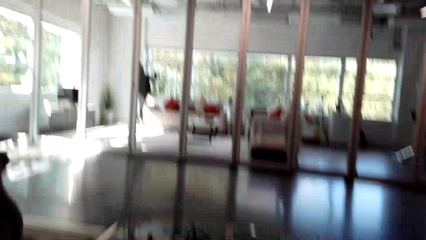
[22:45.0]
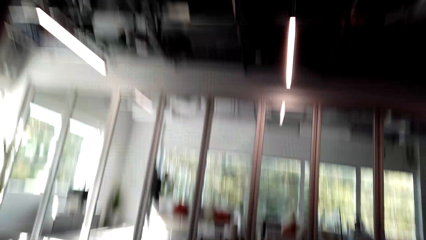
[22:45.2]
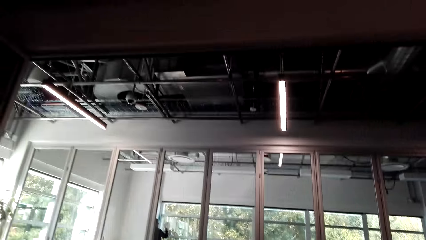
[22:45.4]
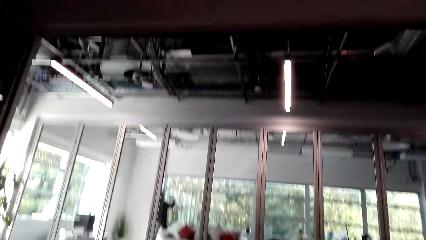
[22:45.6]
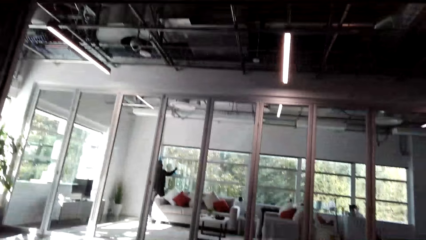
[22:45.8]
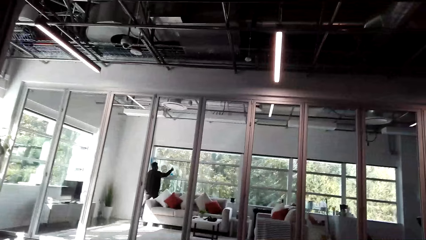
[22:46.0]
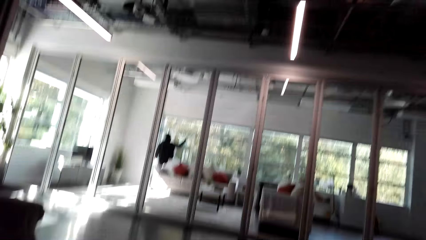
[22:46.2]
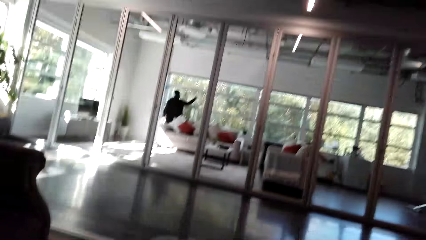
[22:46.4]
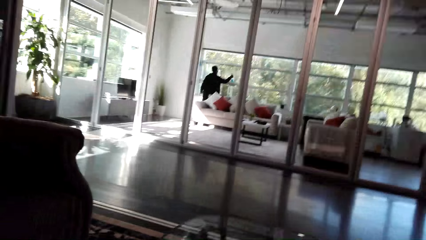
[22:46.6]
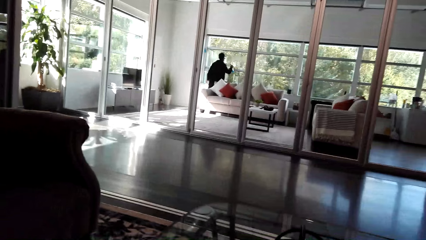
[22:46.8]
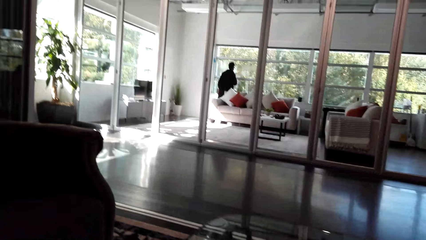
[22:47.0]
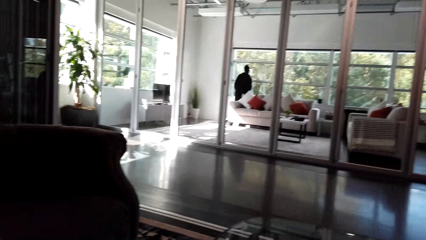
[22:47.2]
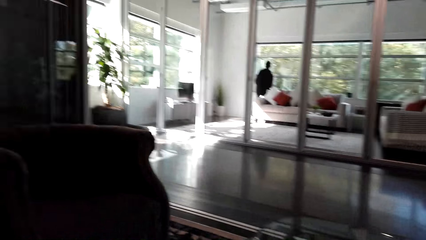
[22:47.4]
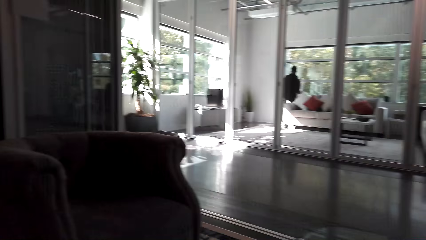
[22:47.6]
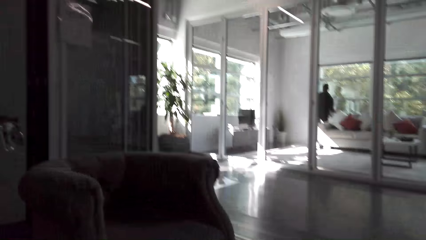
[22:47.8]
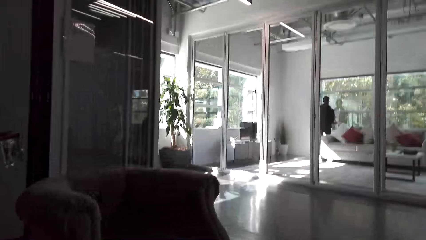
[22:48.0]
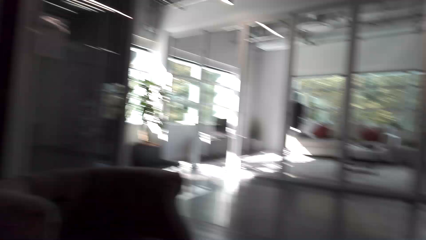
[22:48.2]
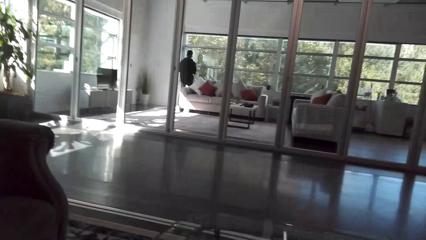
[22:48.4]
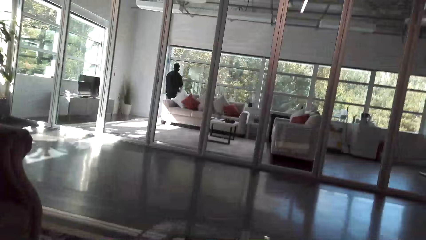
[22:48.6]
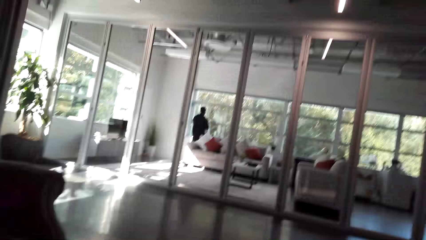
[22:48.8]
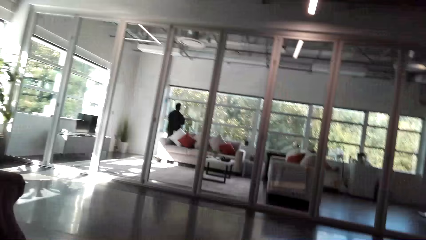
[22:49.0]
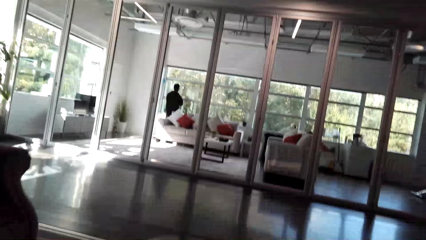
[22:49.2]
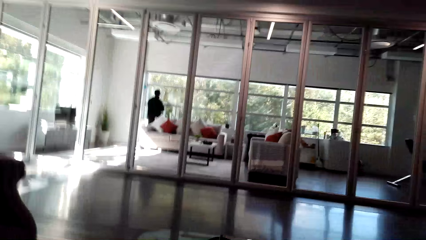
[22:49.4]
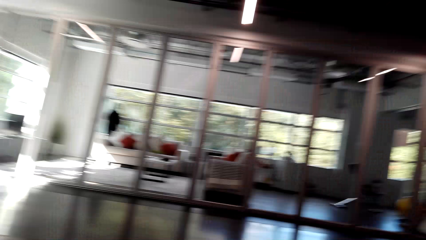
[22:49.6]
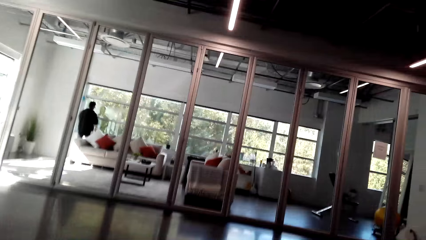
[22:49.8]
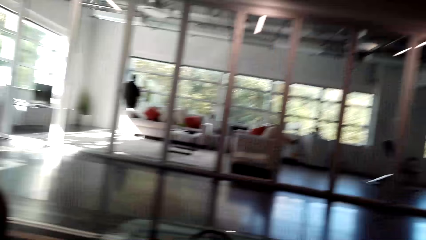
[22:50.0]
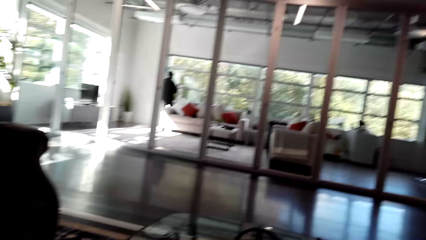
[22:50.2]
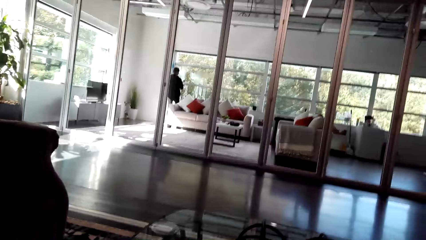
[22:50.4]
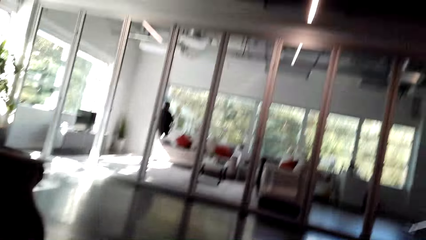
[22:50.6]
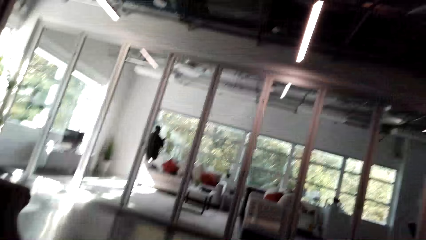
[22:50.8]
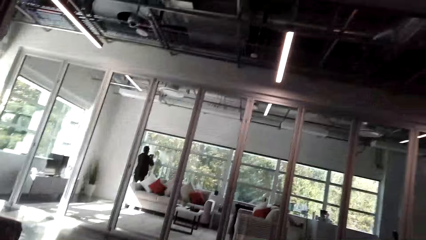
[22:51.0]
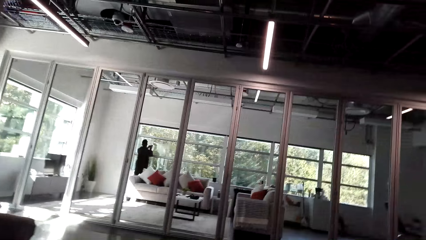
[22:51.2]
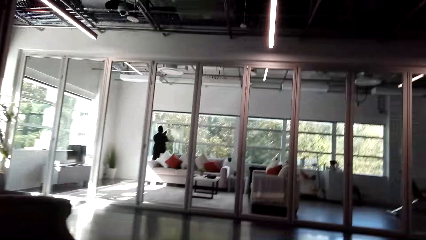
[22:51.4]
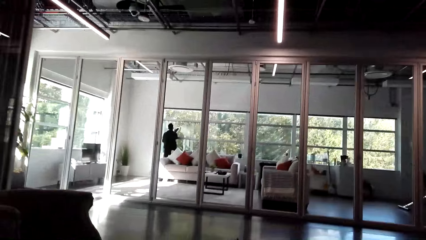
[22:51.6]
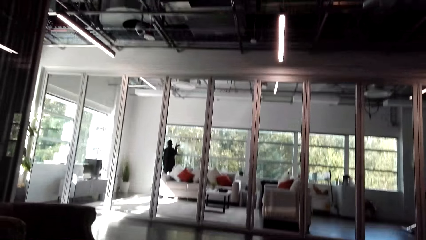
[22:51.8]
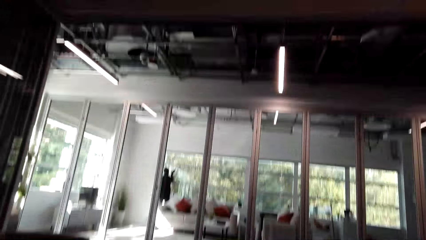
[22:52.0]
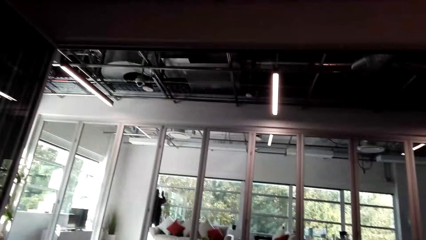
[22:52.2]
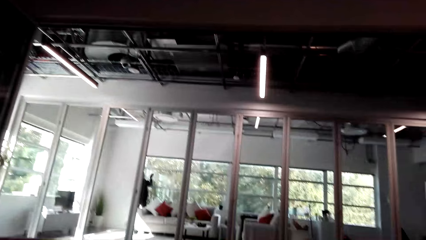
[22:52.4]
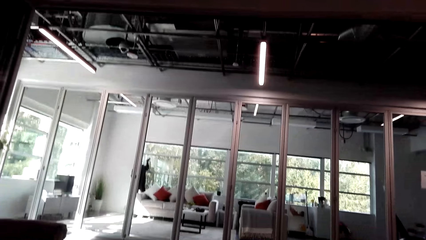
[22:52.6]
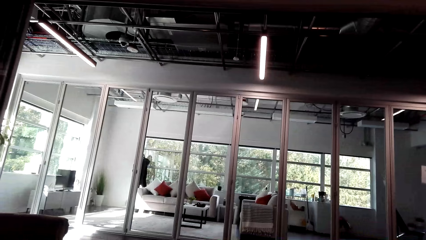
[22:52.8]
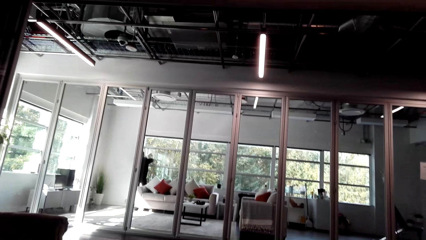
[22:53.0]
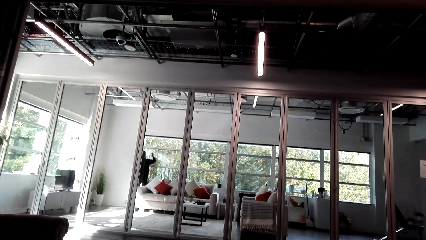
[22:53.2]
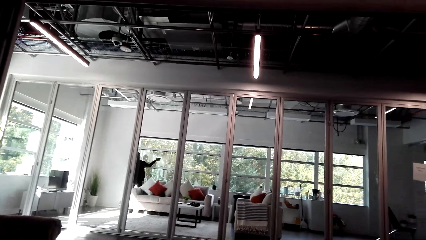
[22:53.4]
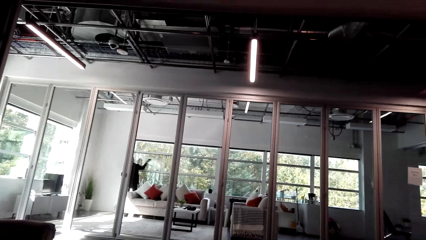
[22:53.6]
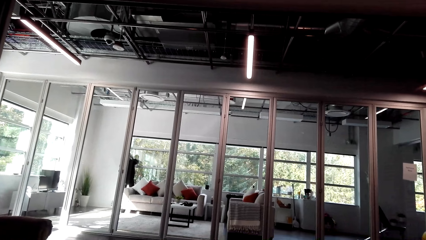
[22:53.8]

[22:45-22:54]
The camera wearer looks around.

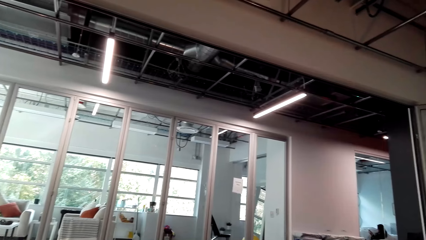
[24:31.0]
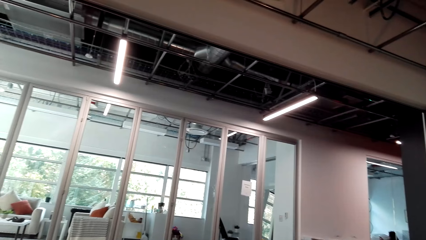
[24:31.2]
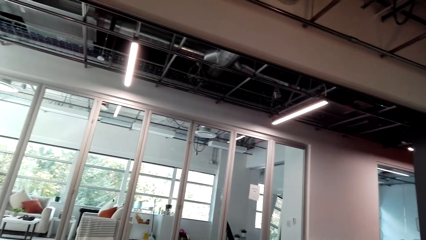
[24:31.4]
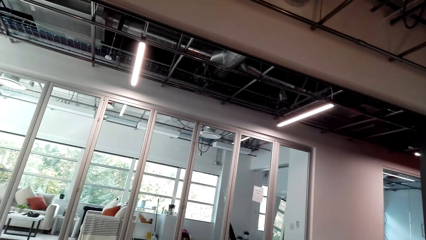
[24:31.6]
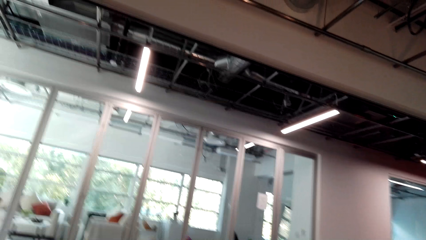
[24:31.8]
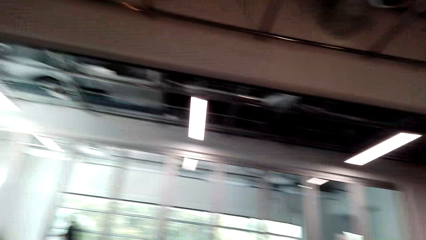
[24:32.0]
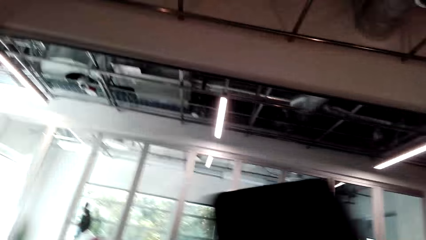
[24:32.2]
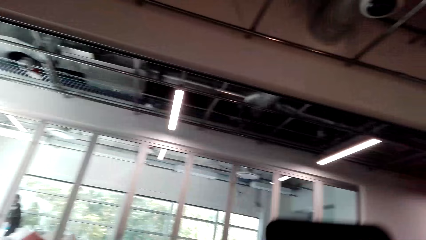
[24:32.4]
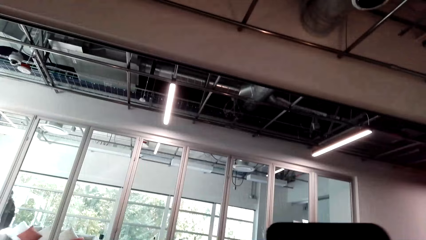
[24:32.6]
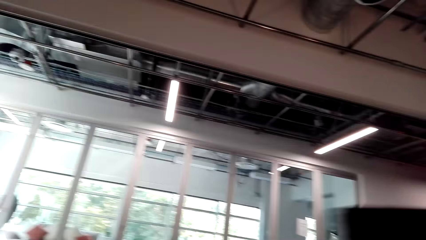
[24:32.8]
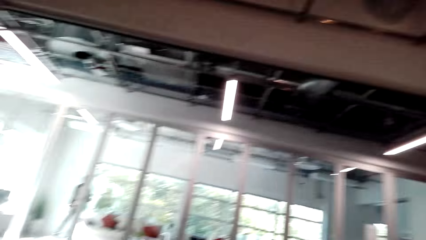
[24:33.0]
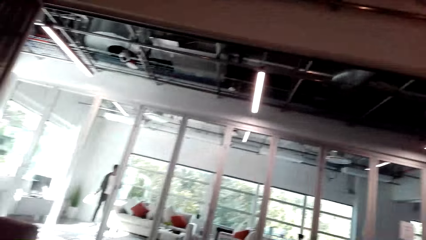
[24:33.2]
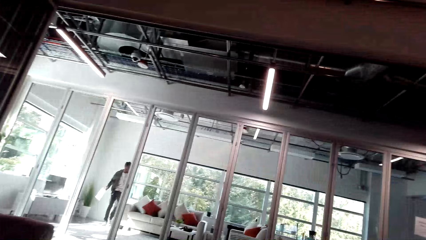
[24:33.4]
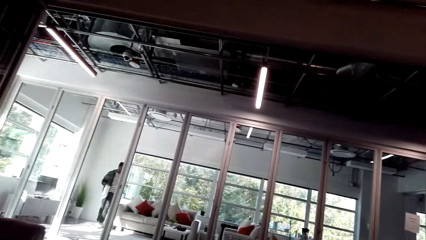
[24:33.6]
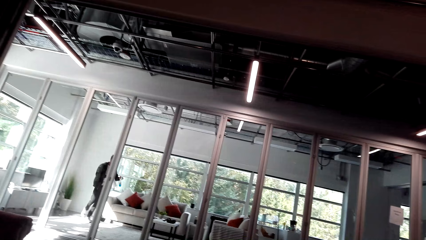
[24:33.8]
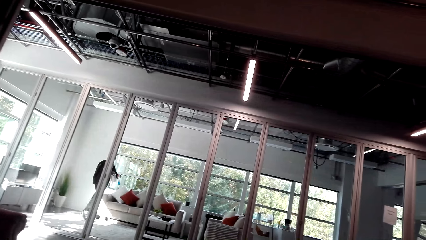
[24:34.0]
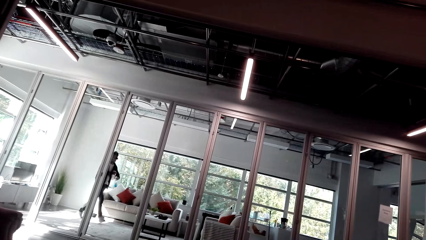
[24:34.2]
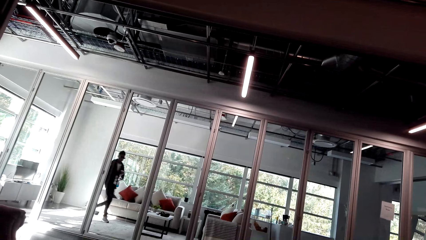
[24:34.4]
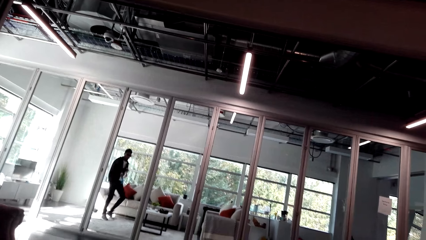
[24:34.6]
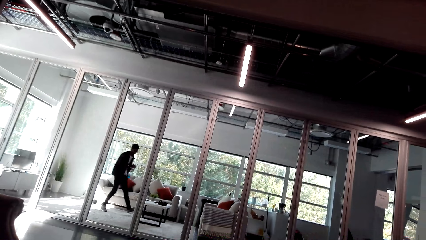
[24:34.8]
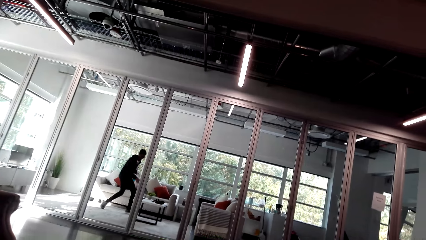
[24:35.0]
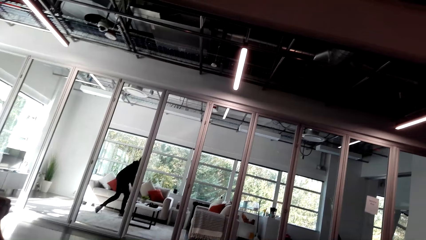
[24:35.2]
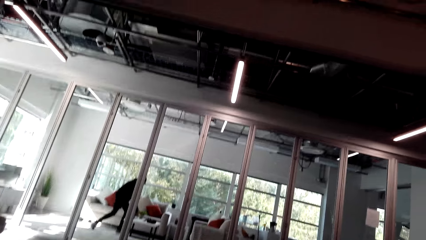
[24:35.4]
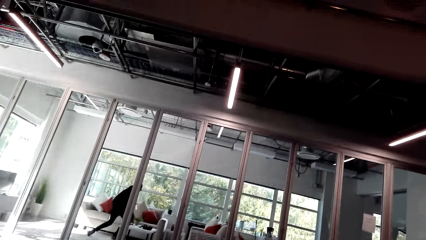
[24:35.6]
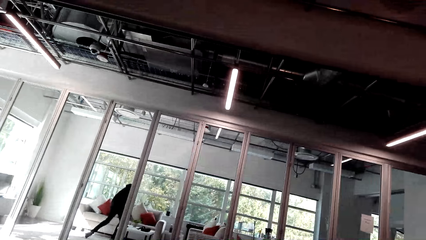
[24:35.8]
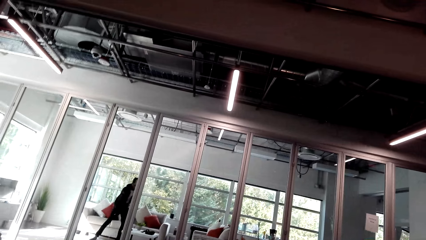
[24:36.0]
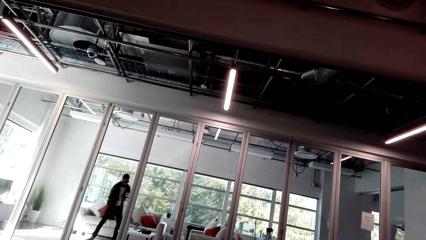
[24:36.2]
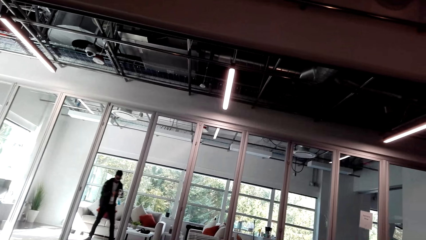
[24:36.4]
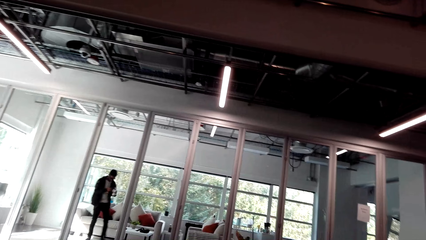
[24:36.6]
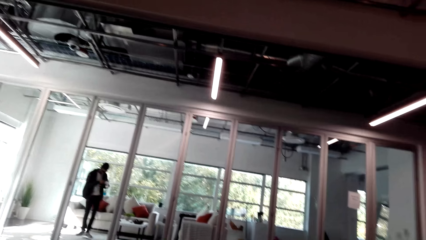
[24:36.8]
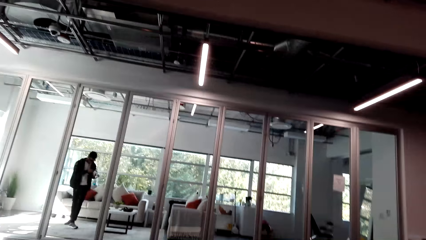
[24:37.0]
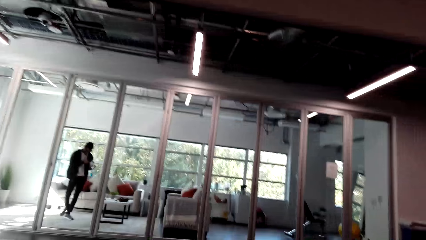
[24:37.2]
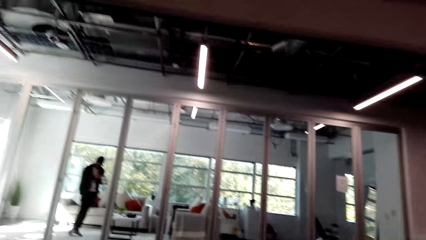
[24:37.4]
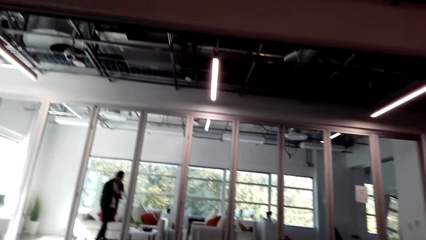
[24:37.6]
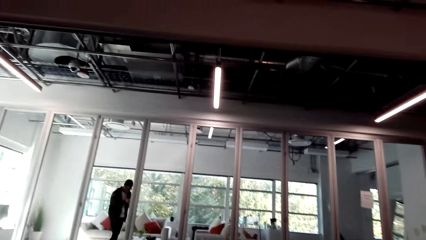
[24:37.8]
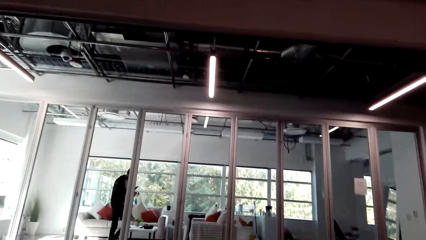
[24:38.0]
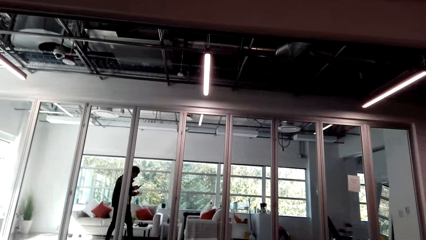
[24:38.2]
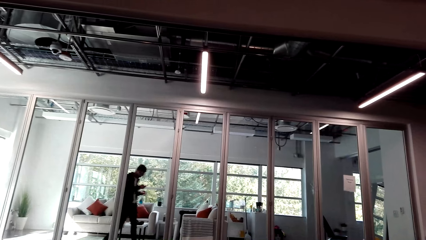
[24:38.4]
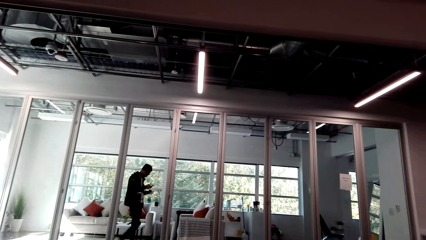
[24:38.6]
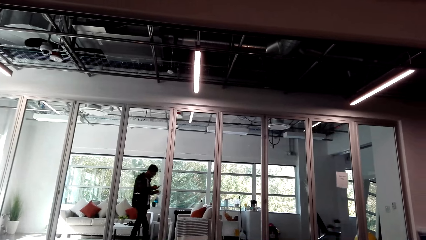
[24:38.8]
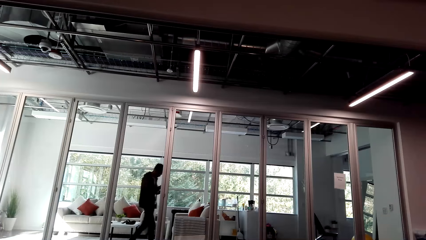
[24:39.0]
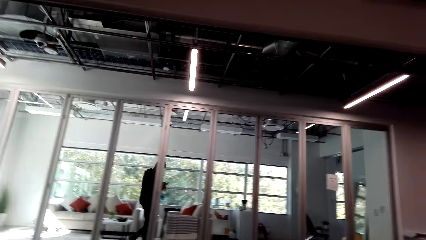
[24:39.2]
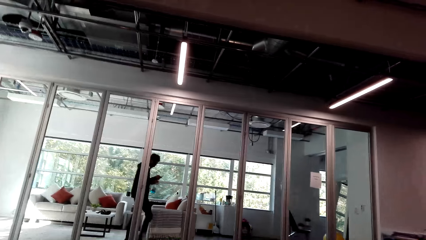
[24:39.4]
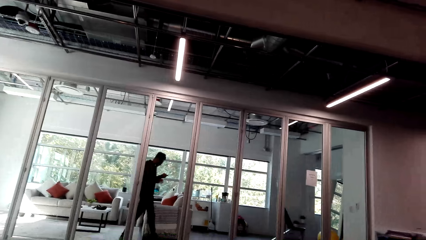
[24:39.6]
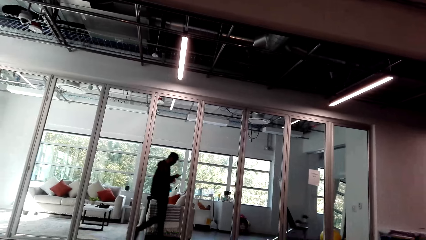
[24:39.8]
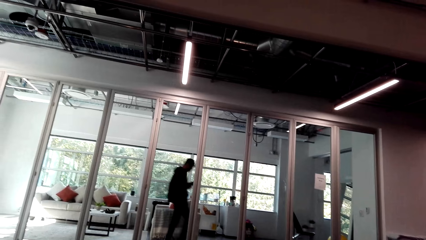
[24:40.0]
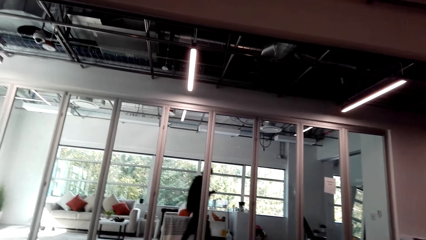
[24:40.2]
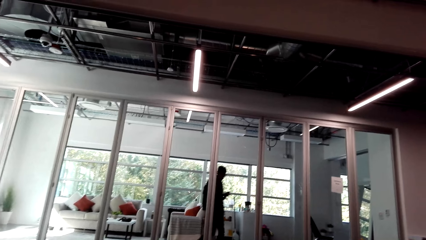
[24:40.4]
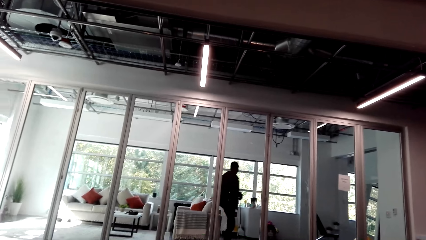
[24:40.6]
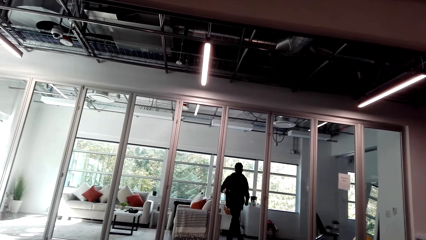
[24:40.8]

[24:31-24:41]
The camera wearer pulls out his phone.
